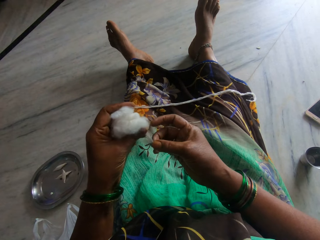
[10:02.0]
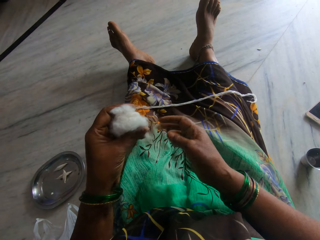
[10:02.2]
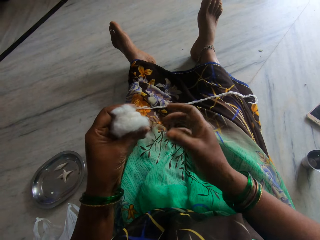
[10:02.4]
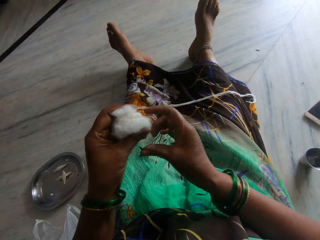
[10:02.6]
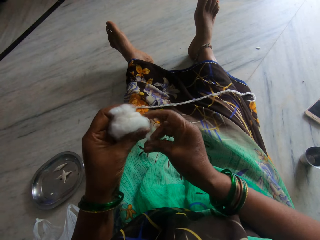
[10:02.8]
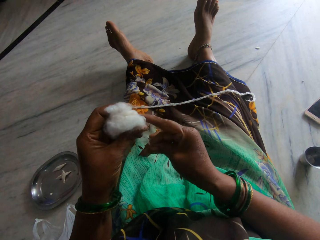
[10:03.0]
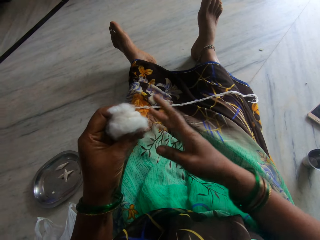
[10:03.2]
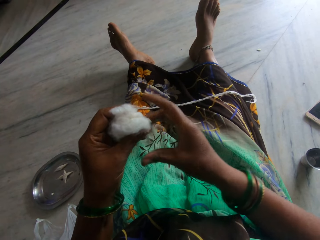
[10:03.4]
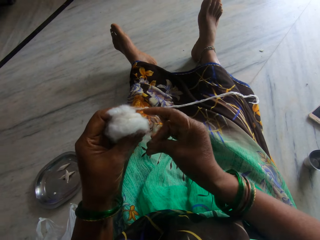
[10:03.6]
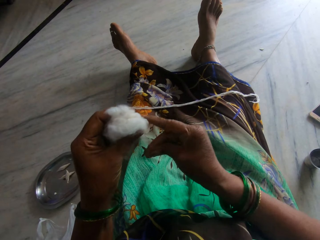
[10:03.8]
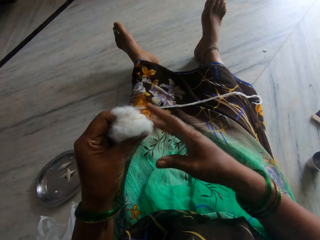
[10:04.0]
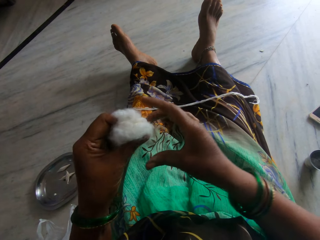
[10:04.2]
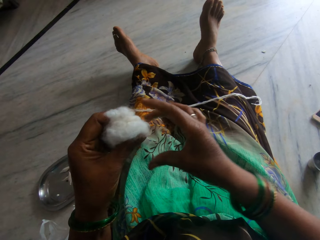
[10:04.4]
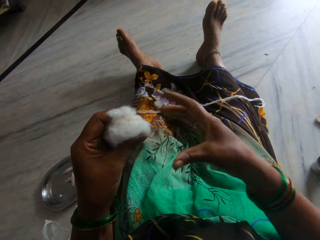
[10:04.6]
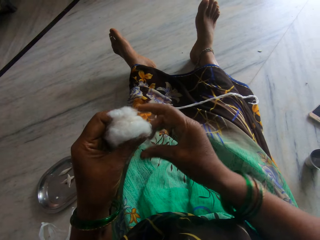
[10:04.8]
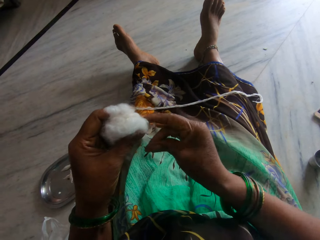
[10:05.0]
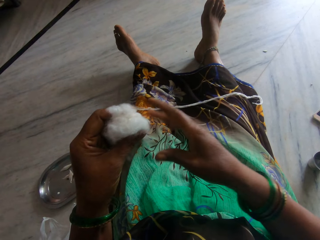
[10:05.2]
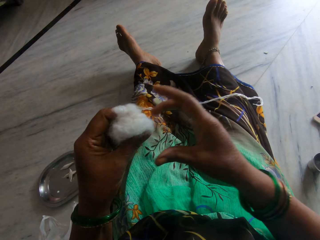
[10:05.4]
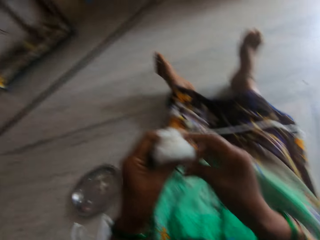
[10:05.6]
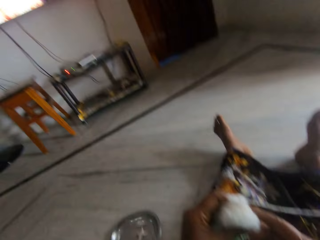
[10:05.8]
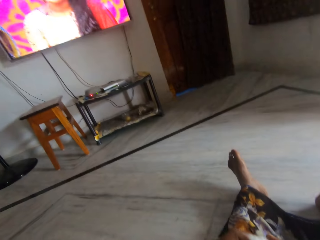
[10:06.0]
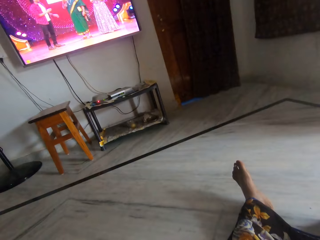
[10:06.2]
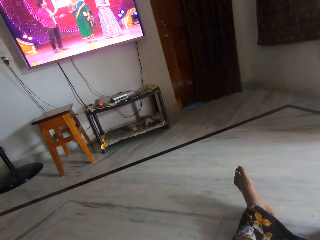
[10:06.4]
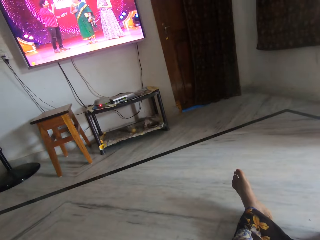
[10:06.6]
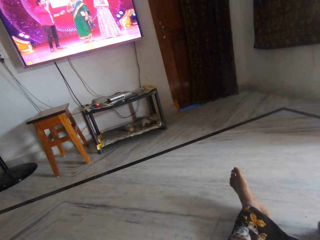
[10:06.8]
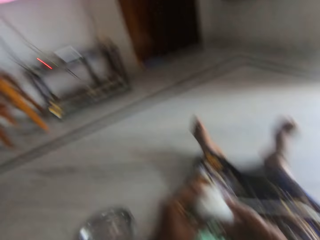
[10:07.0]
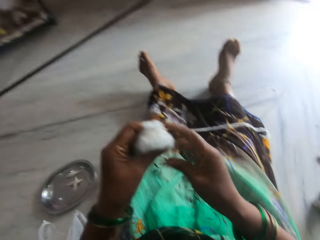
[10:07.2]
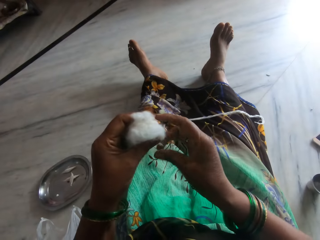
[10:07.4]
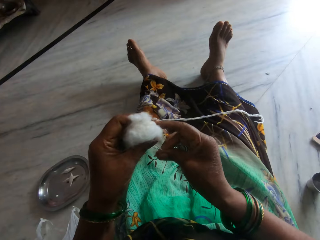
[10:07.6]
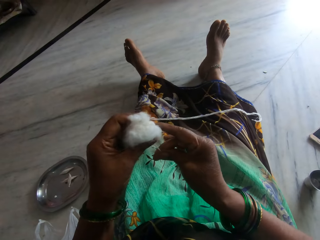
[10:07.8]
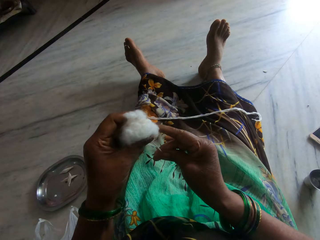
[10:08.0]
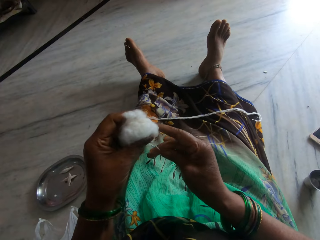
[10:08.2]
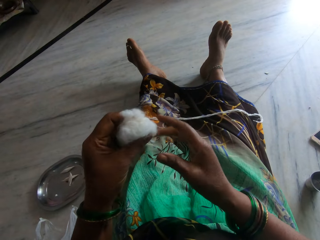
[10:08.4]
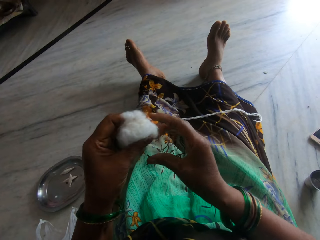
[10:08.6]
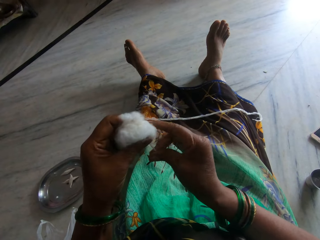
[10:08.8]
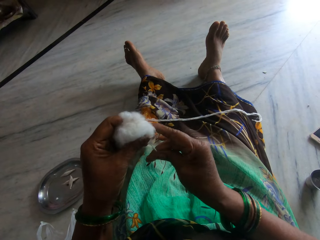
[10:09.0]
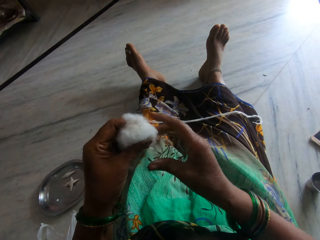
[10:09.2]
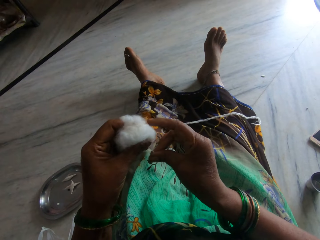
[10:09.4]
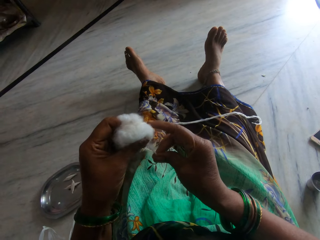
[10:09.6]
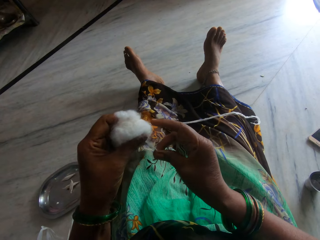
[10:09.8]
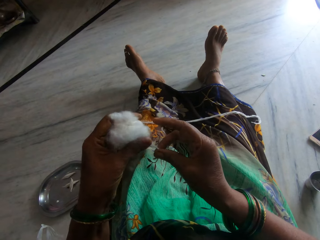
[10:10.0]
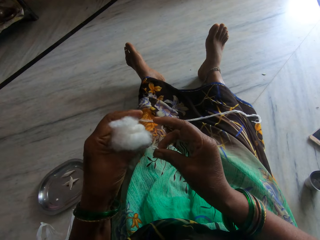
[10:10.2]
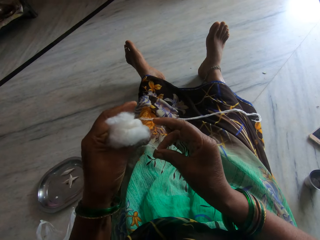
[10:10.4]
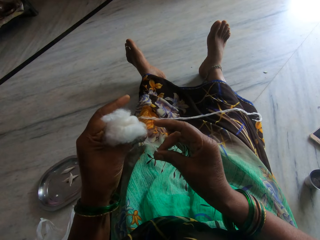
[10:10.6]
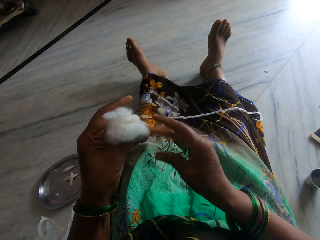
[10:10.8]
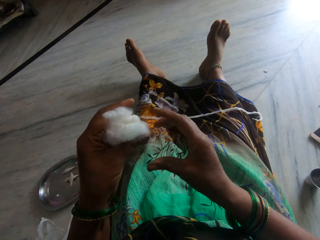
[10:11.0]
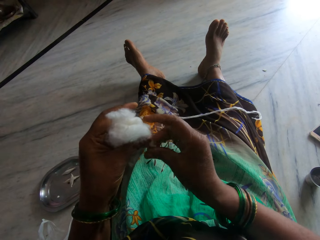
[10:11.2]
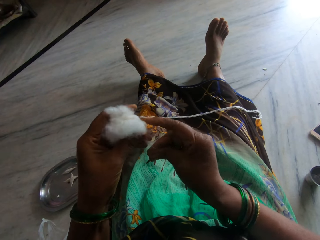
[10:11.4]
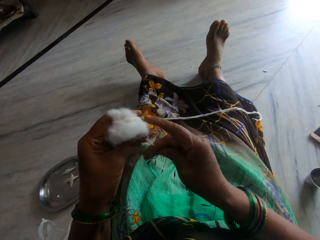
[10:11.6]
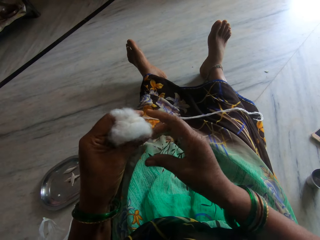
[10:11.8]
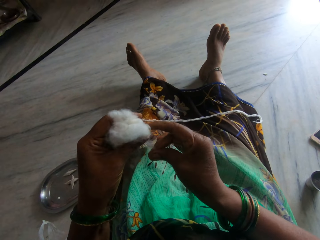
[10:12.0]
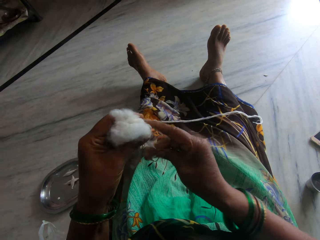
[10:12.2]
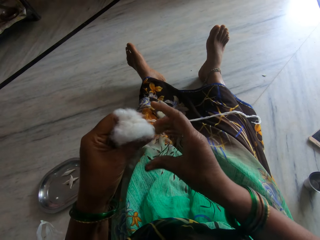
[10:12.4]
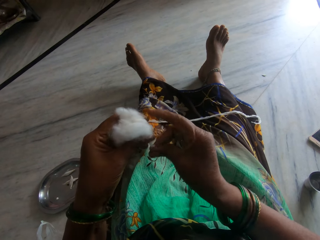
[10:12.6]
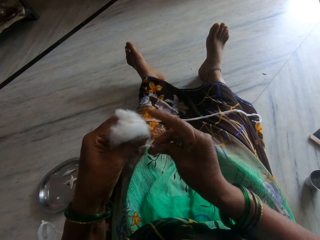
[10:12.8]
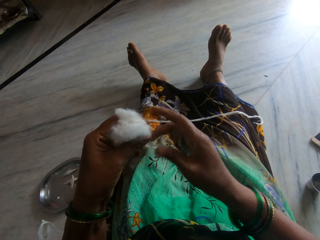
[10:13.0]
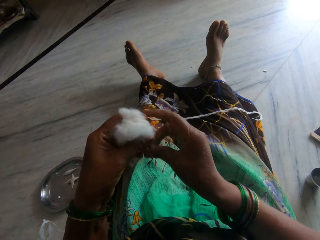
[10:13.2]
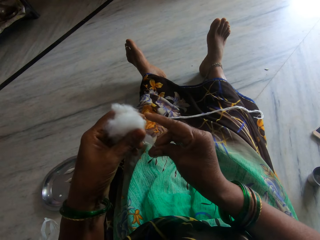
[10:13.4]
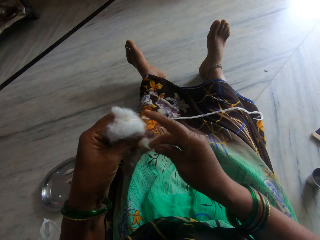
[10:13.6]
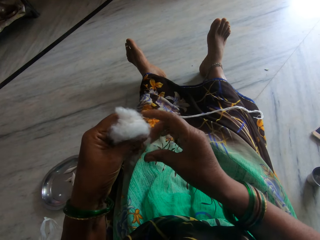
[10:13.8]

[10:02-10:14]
The camera wearer detaches the cotton ball. They roll the cotton ball to form a thread. They look at the television. They roll the cotton ball.

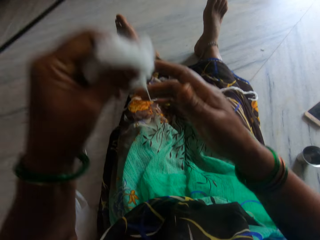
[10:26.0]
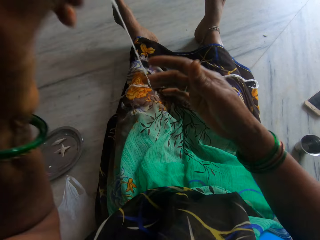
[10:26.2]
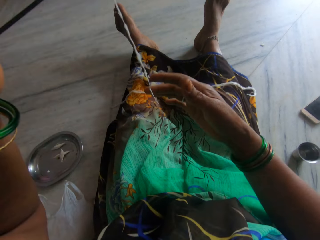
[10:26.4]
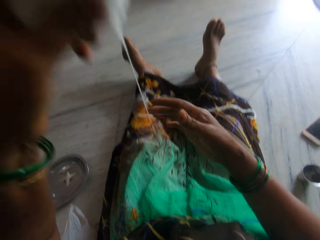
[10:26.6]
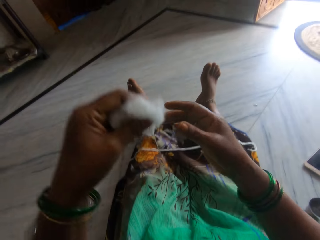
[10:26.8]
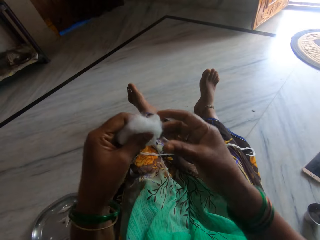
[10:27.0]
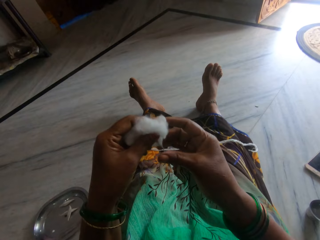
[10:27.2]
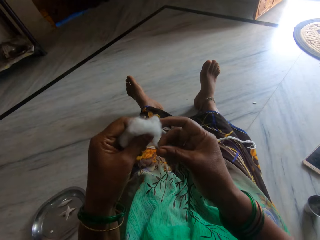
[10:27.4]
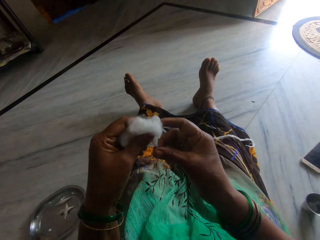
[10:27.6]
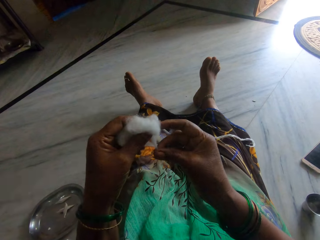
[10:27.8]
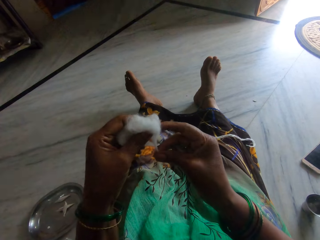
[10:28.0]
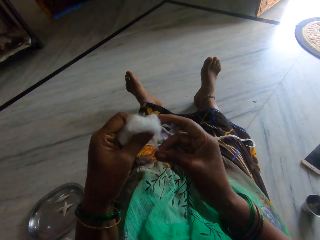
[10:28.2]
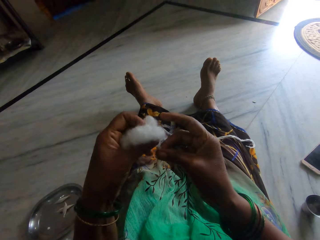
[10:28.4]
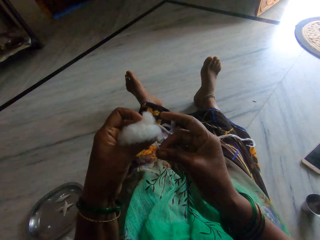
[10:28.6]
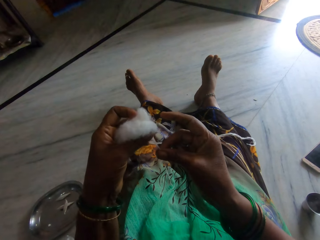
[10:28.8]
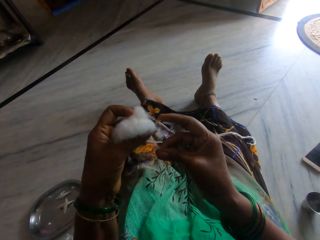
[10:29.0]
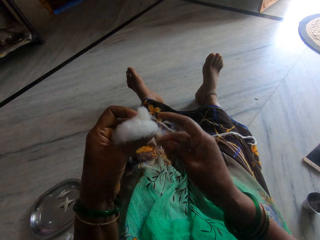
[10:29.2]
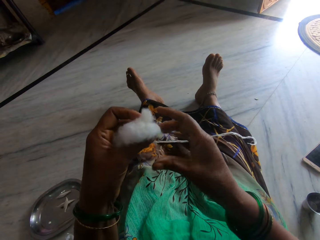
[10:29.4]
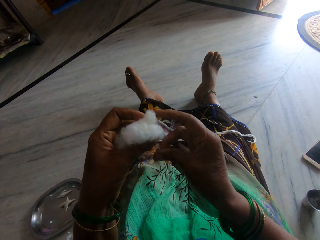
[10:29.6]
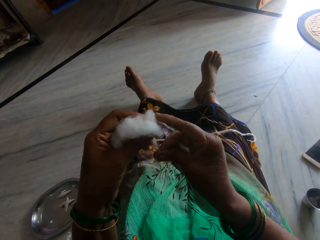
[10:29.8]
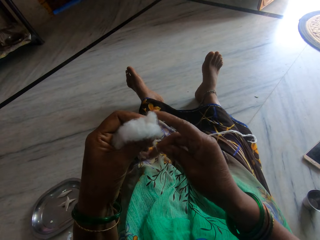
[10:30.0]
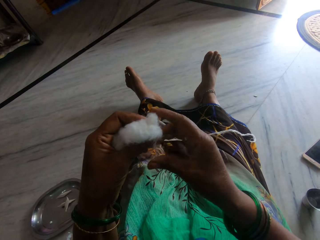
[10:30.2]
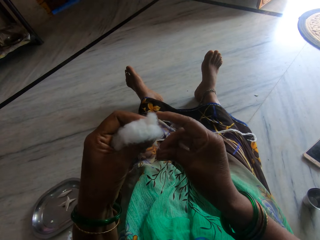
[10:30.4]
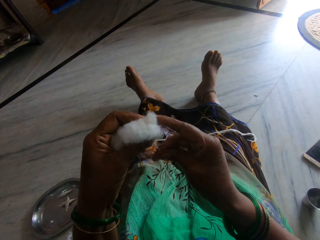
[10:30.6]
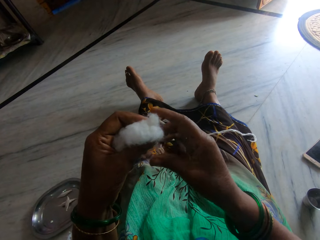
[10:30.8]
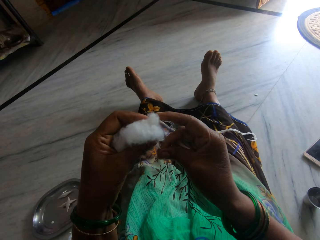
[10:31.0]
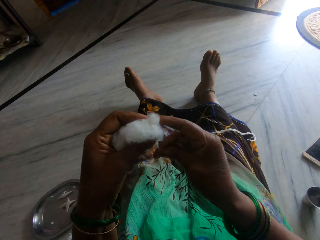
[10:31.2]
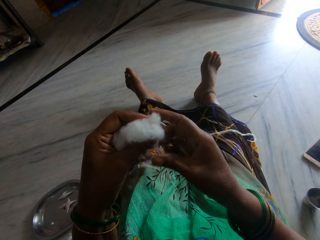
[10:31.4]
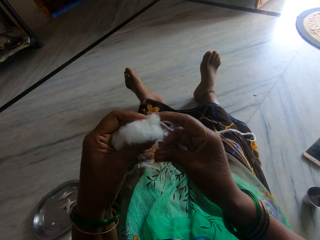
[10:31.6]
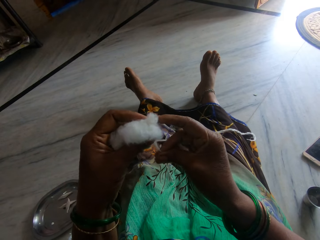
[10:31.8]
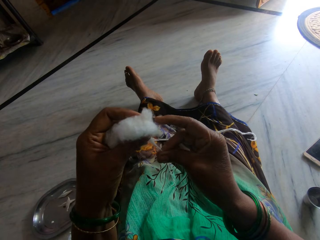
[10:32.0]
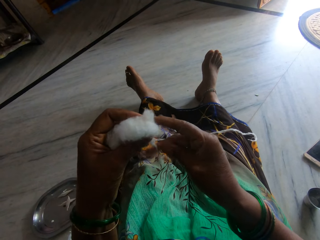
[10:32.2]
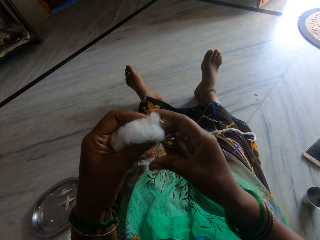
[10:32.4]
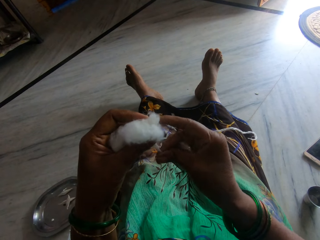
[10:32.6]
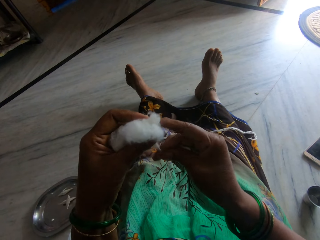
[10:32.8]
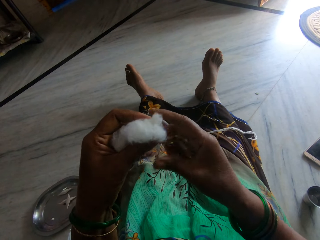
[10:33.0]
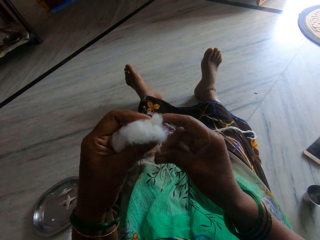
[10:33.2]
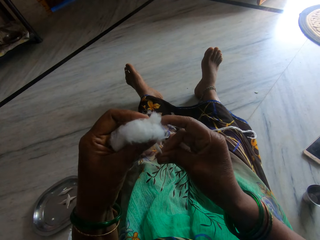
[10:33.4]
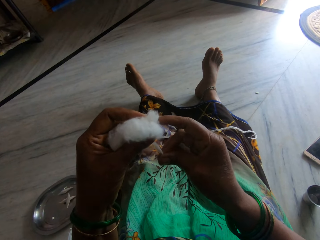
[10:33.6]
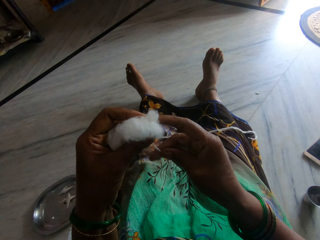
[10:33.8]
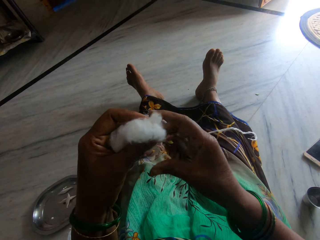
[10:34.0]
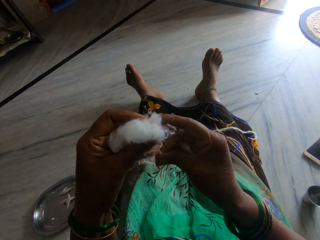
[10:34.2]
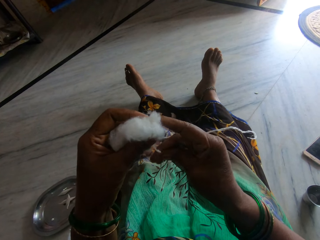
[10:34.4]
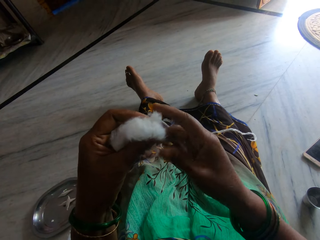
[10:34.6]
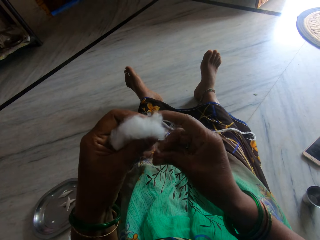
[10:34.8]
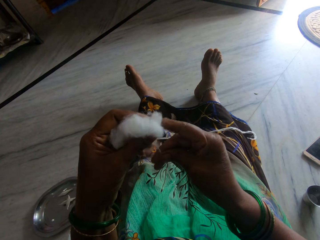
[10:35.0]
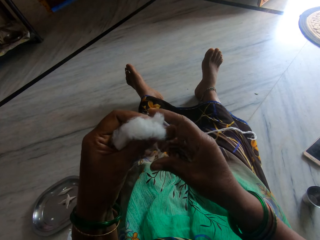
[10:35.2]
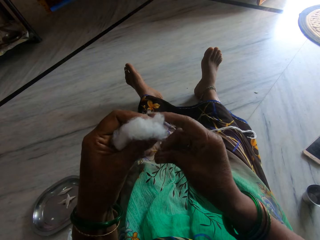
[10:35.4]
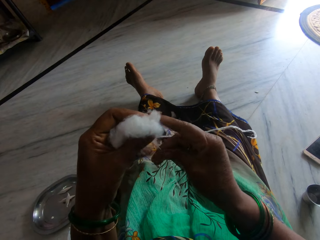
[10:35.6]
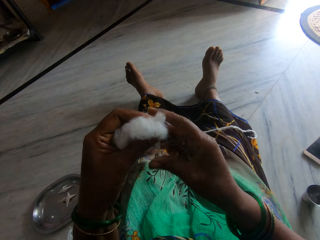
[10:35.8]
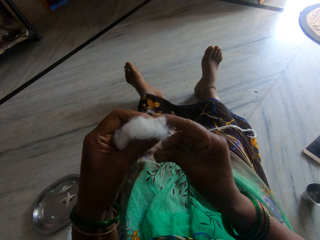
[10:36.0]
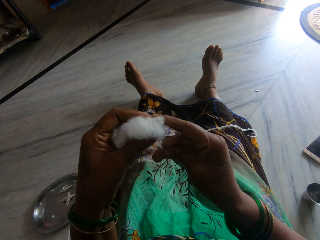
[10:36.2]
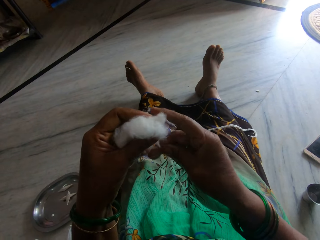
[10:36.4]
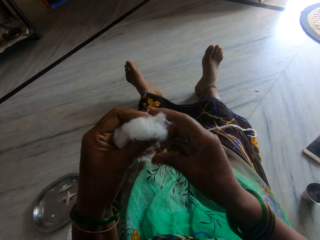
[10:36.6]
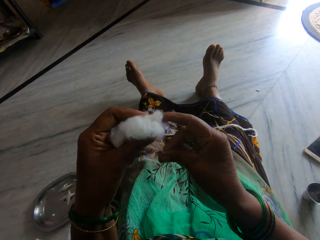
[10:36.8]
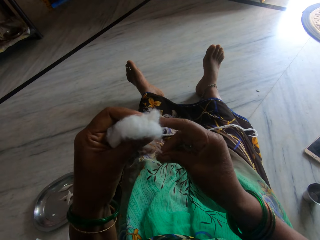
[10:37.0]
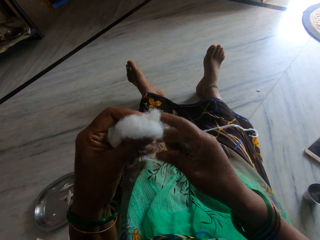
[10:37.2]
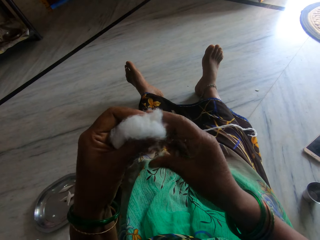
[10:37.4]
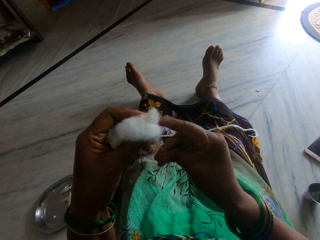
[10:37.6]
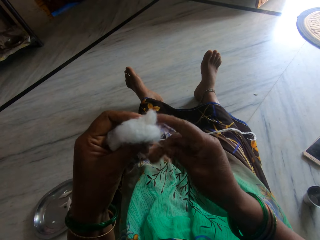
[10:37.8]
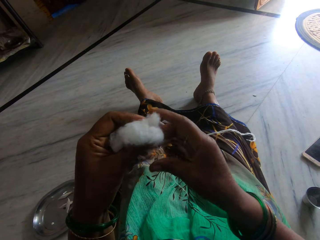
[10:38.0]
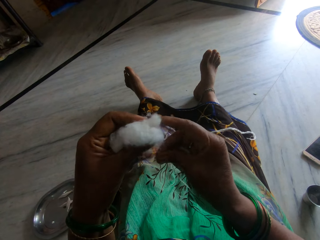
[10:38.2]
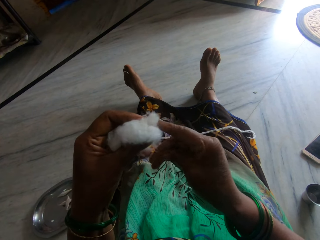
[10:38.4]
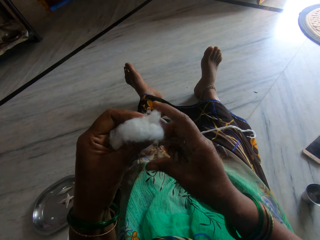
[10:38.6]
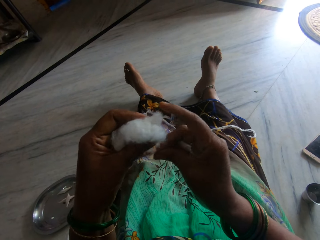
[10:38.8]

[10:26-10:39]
The camera wearer lifts up the cotton ball. They spin the cotton into thread. They roll the cotton ball.
